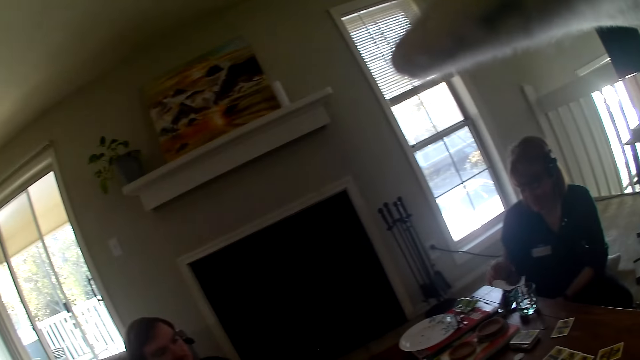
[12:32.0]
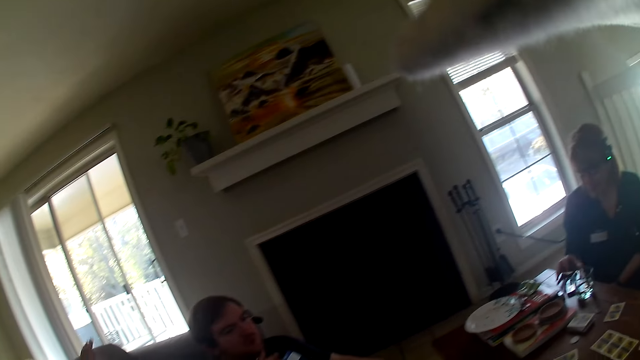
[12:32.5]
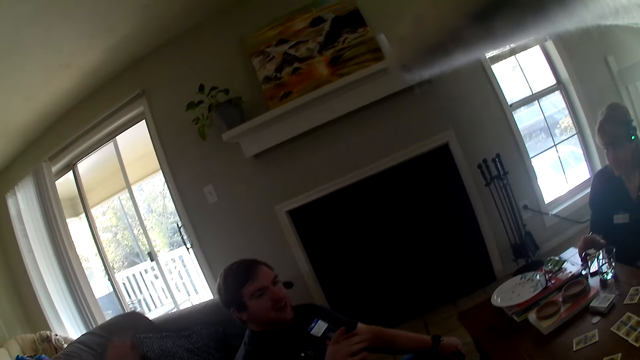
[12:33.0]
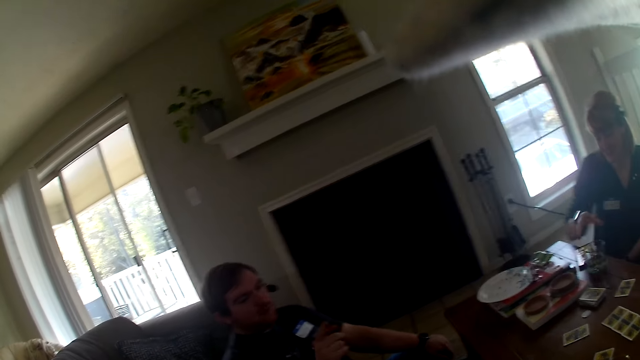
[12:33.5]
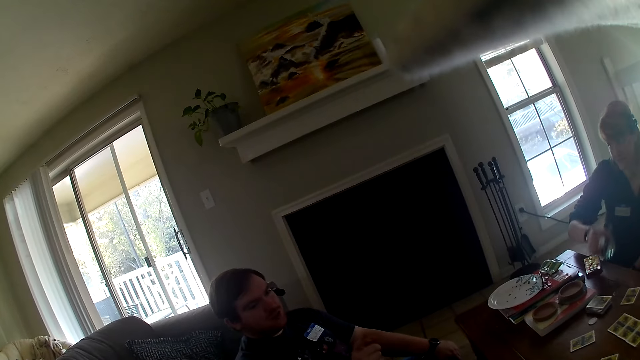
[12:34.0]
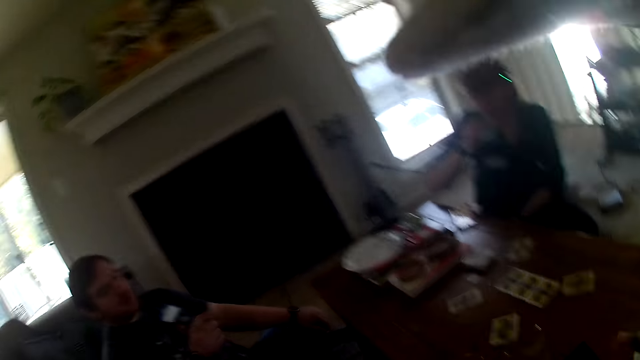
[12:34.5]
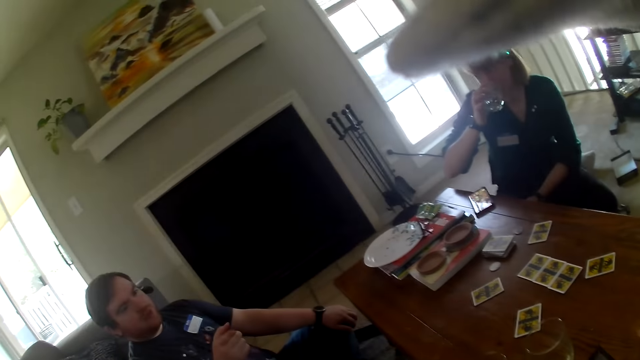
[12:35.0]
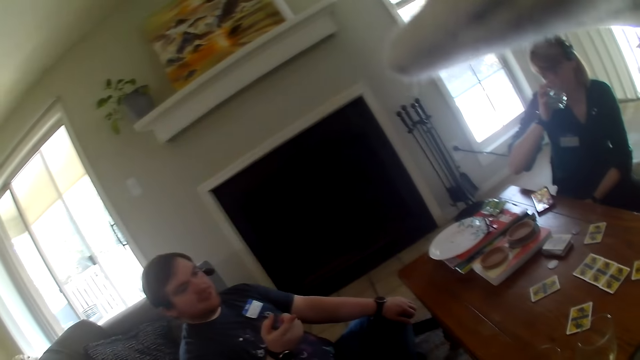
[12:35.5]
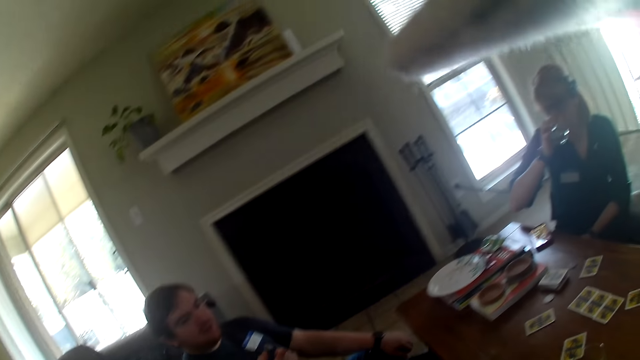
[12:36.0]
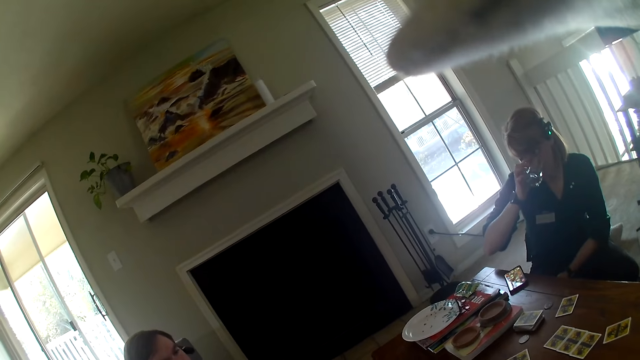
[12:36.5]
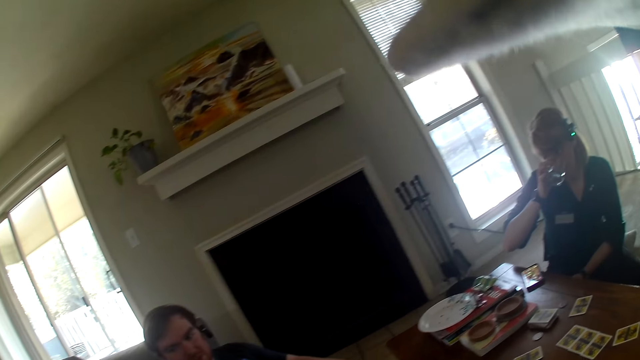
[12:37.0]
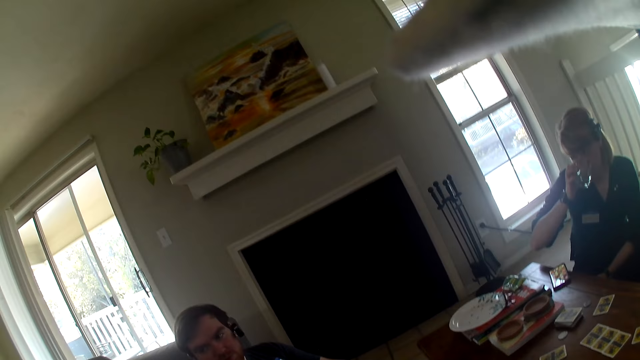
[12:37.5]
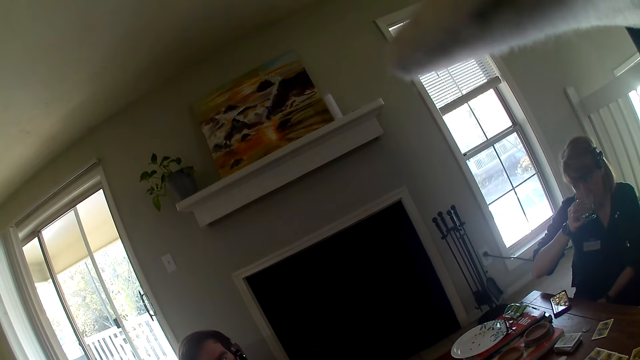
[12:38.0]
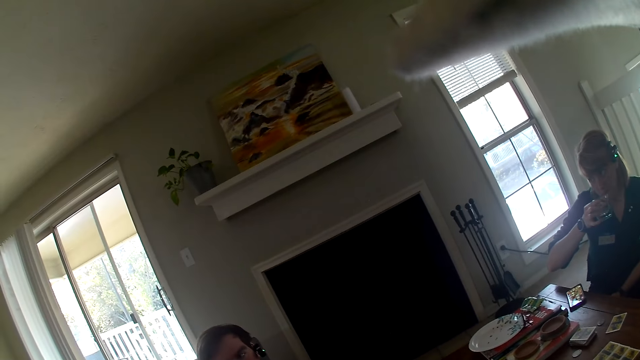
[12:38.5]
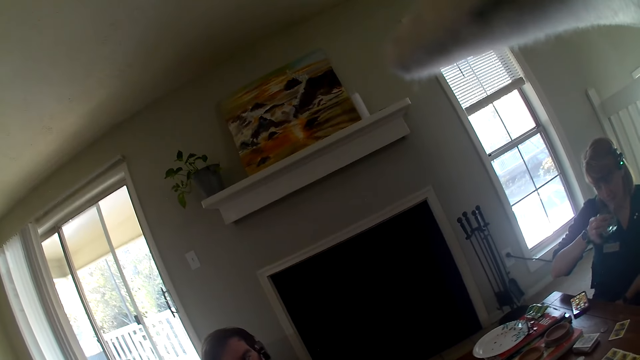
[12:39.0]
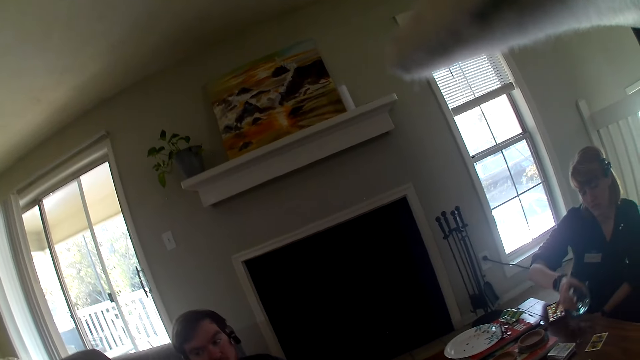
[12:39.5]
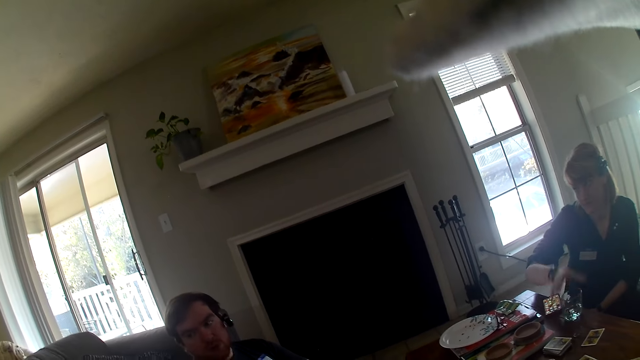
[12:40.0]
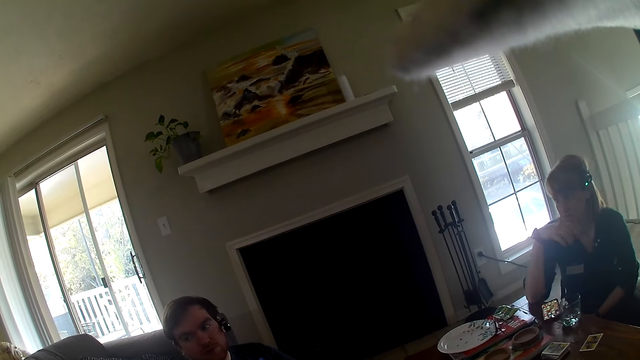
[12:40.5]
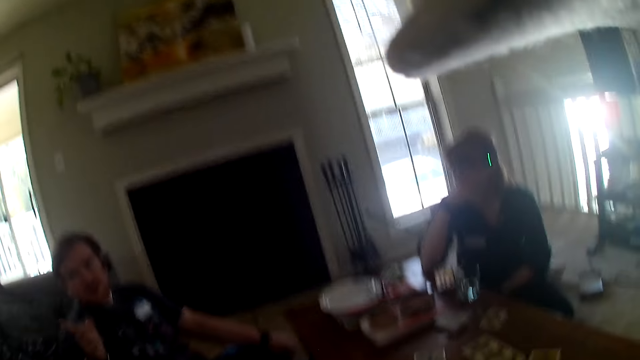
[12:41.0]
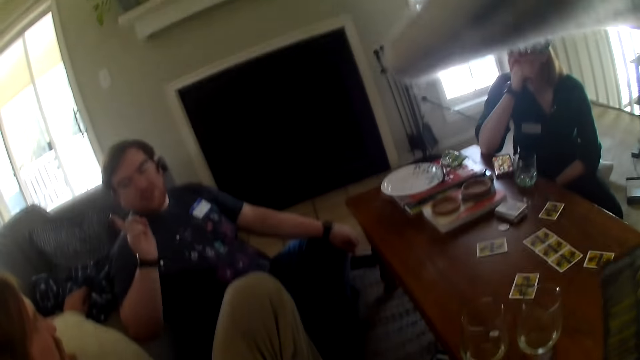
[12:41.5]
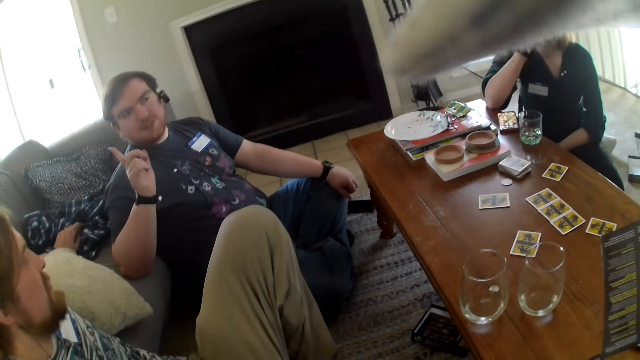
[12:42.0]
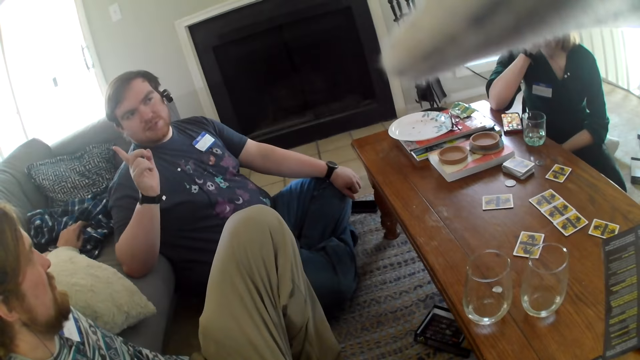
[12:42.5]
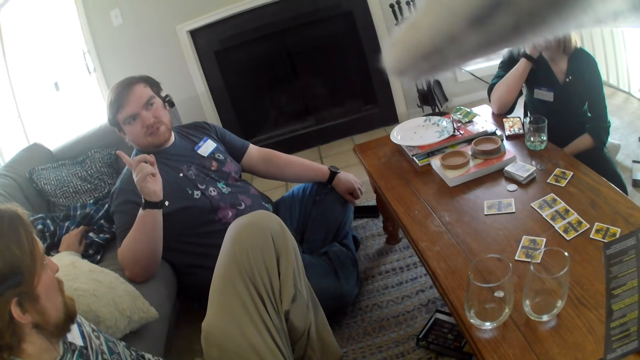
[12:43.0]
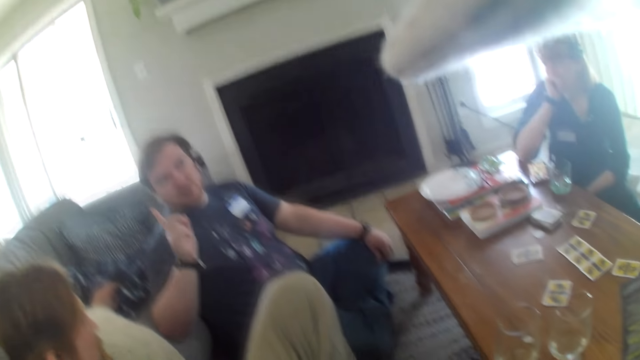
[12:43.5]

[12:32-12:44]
A woman puts the phone in the table. The camera wearer stares at the woman. The woman picks up the glass from the table. She drinks water from the glass. She places the glass on the table. The camera wearer stares at a man.

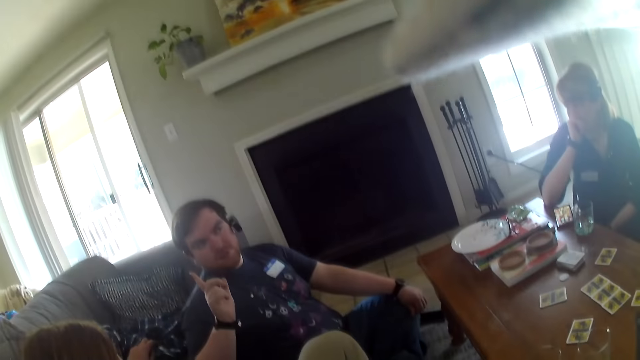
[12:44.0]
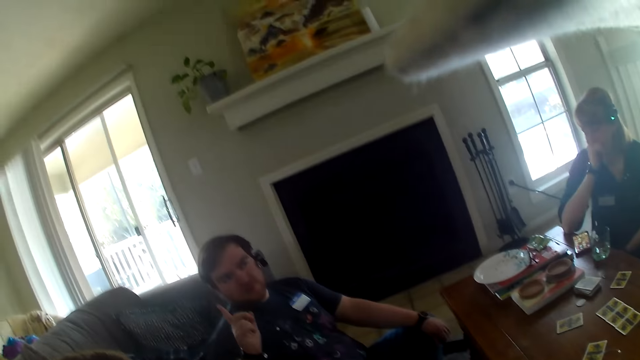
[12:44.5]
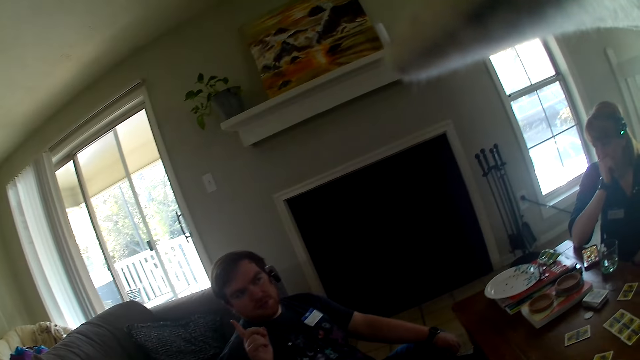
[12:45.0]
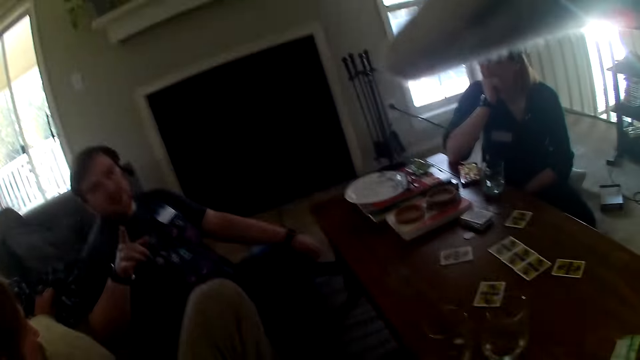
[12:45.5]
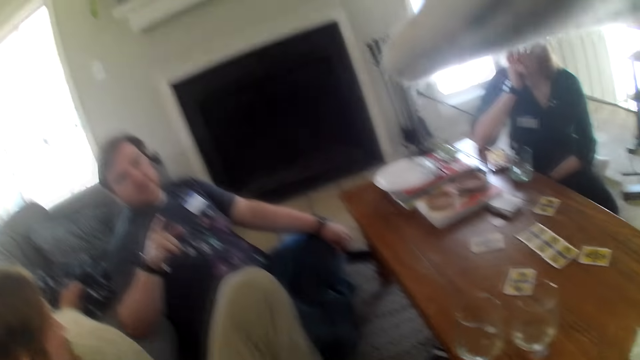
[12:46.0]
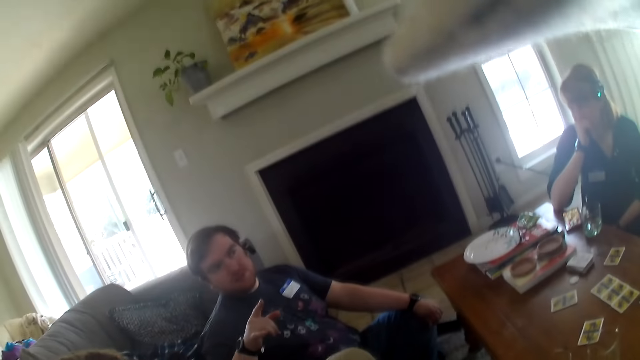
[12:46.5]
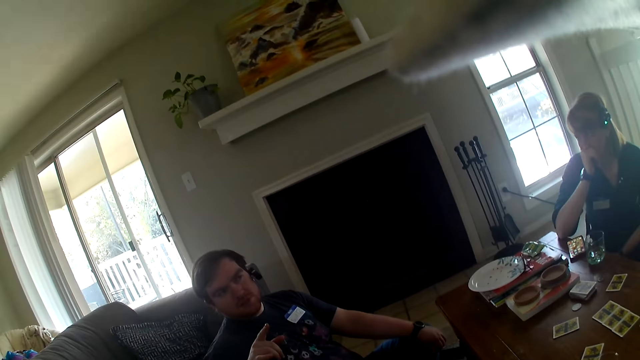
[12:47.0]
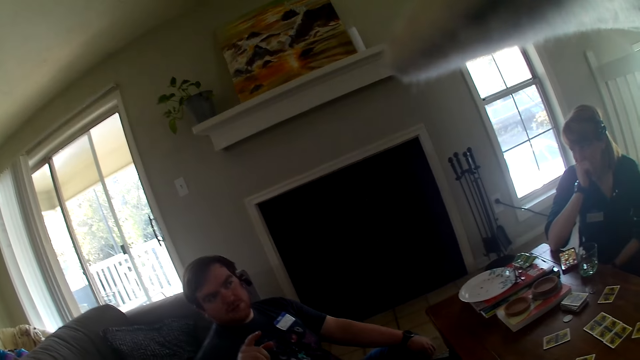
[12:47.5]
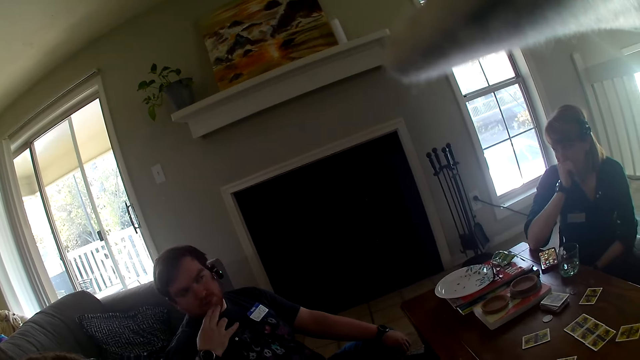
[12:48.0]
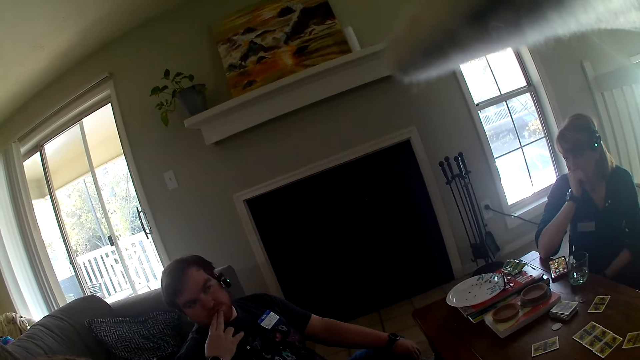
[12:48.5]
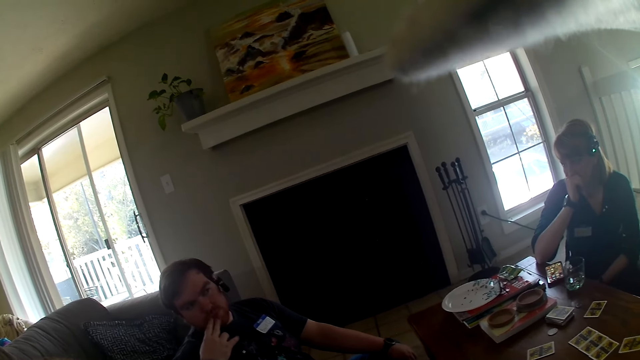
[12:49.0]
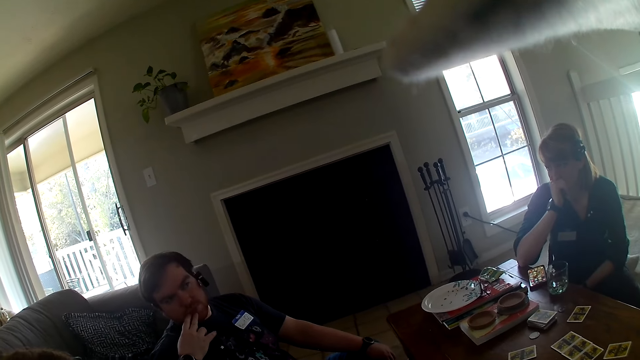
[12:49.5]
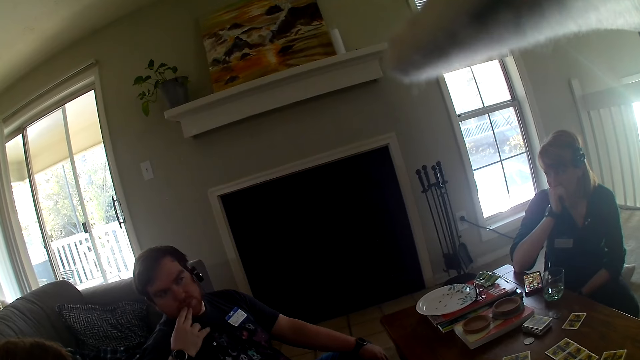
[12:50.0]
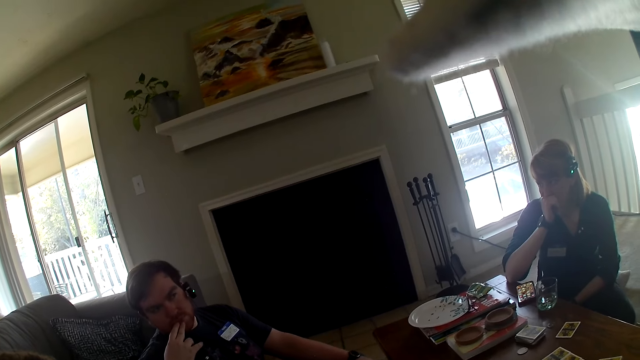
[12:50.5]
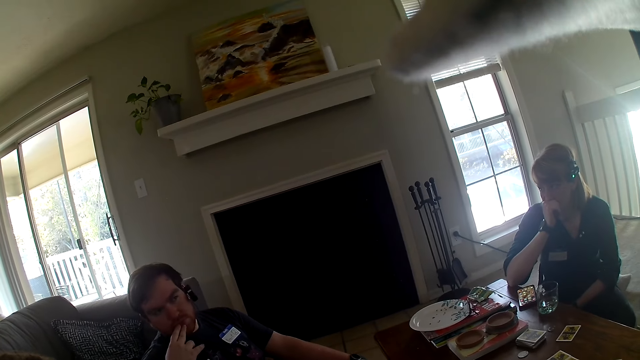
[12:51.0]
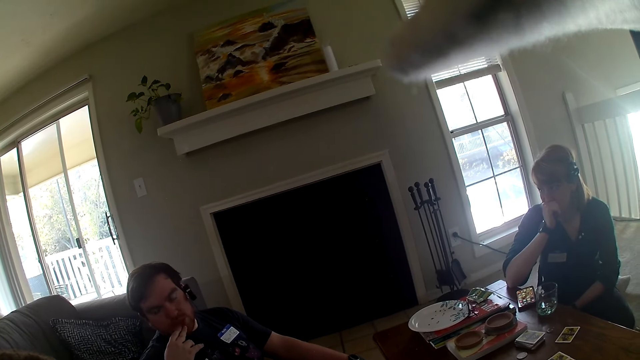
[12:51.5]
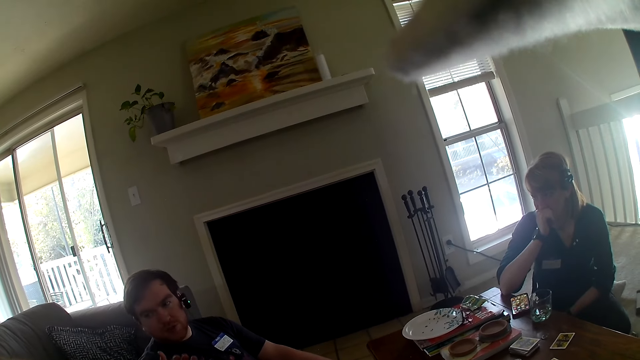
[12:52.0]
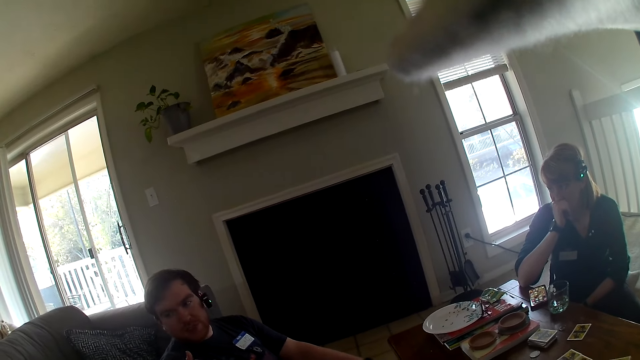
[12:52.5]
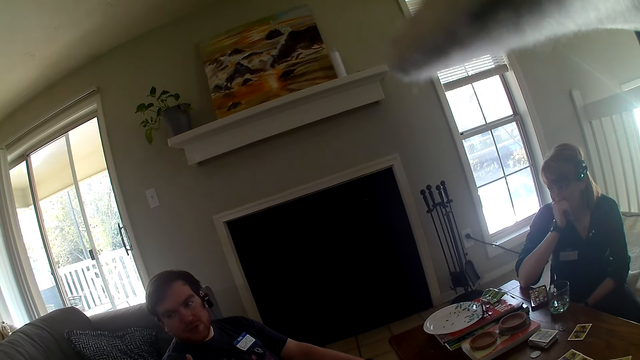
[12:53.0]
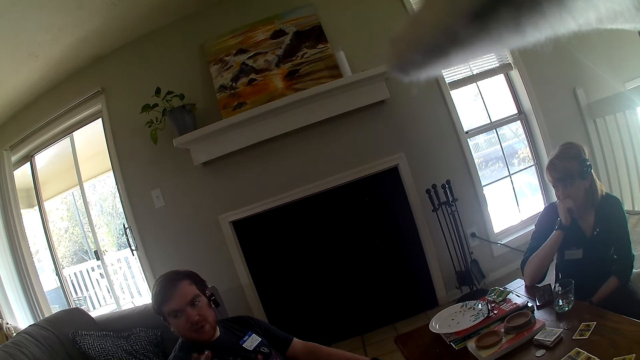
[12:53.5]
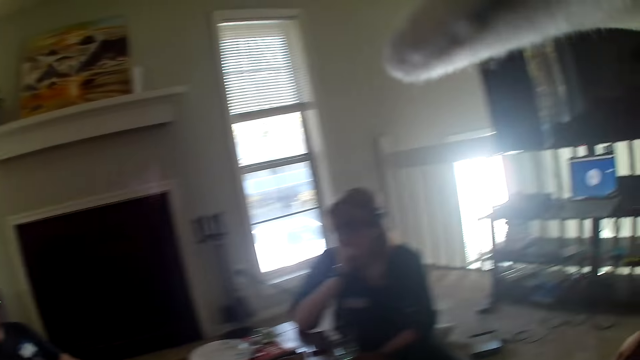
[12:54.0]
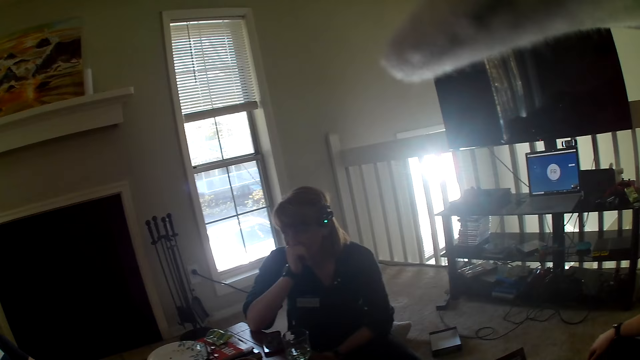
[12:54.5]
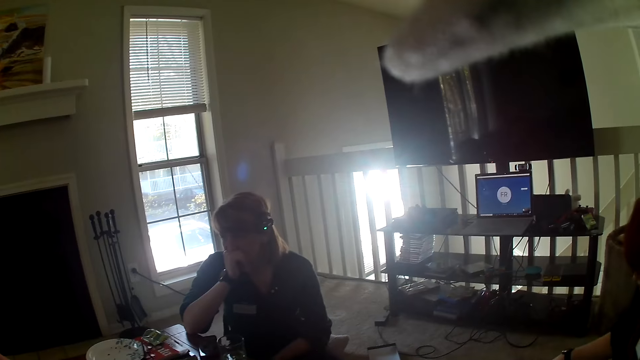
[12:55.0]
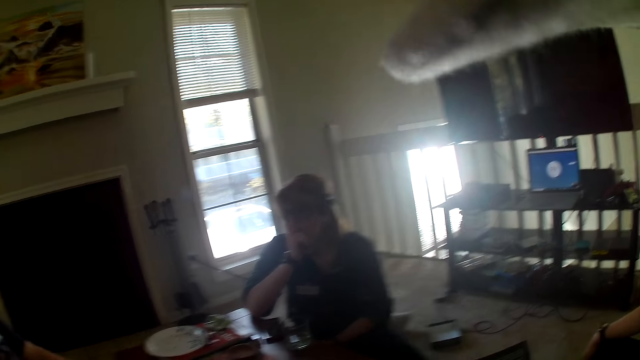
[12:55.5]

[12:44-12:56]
A man points up. The camera wearer stares at the man. The man talks to another man. The camera wearer stares at a woman.
